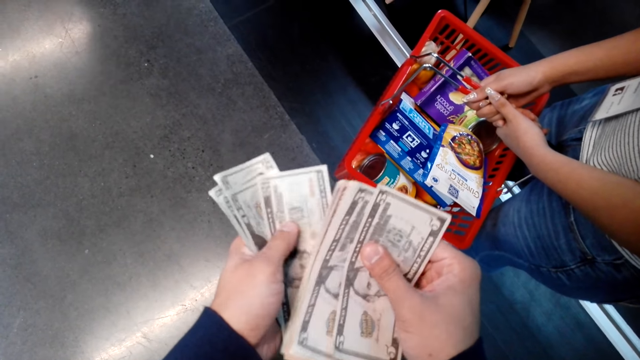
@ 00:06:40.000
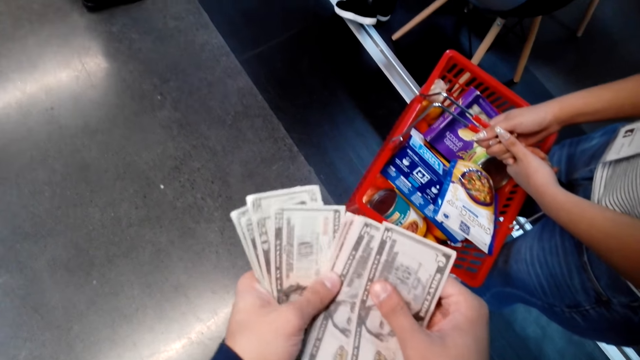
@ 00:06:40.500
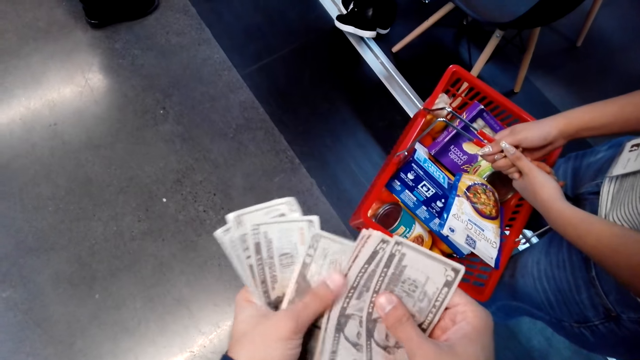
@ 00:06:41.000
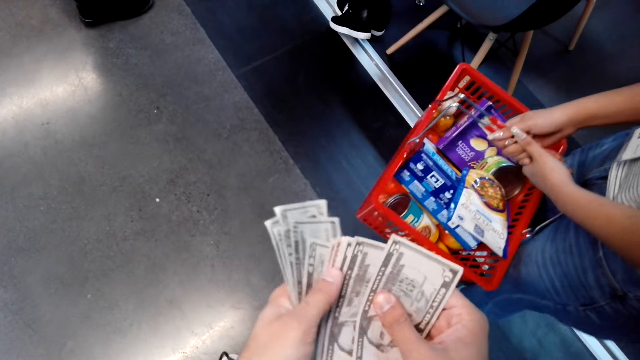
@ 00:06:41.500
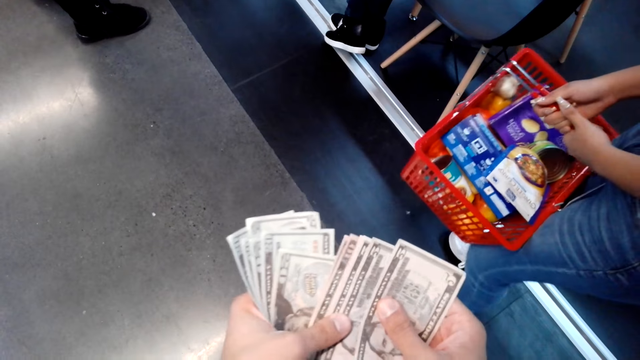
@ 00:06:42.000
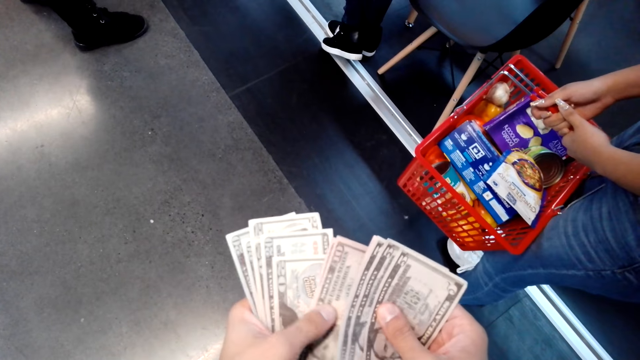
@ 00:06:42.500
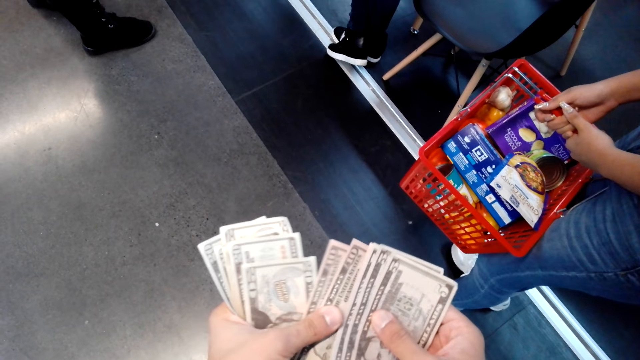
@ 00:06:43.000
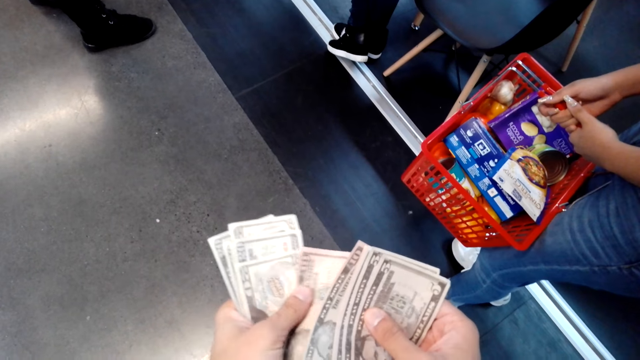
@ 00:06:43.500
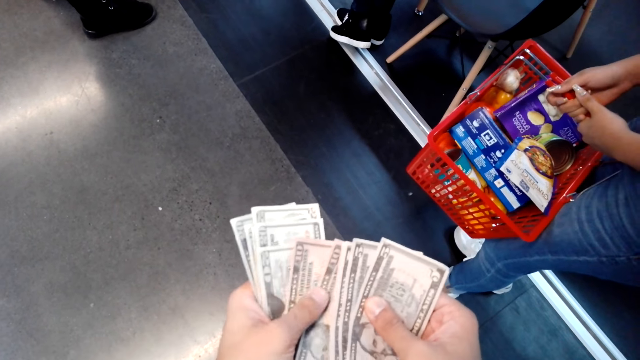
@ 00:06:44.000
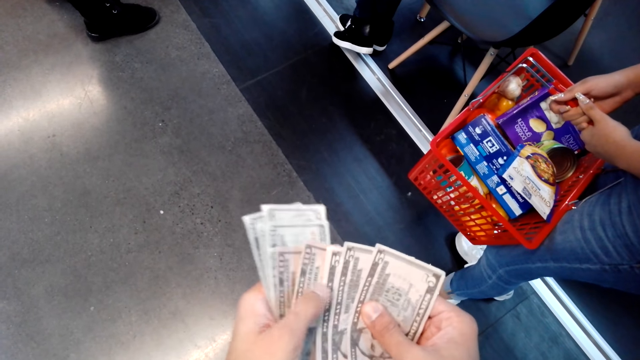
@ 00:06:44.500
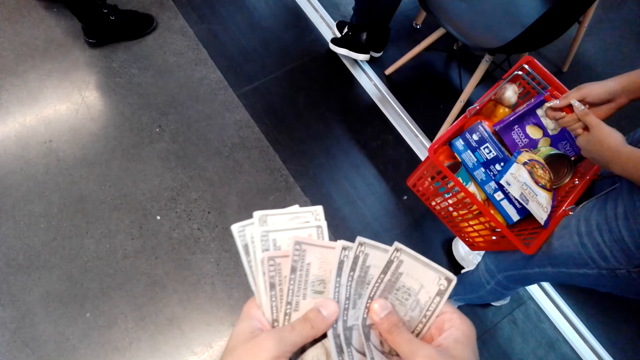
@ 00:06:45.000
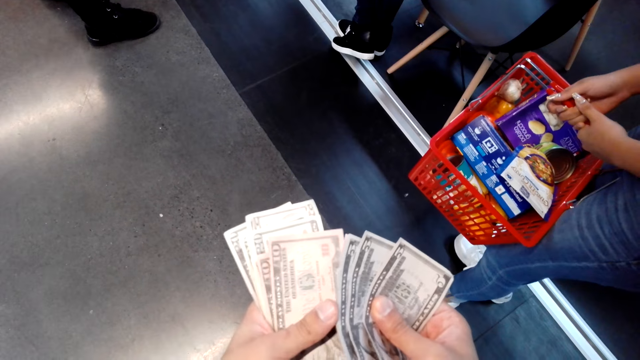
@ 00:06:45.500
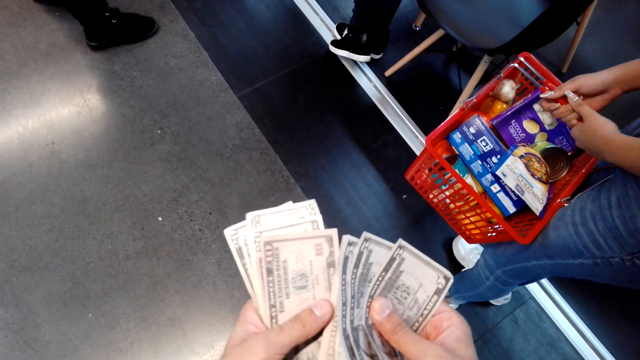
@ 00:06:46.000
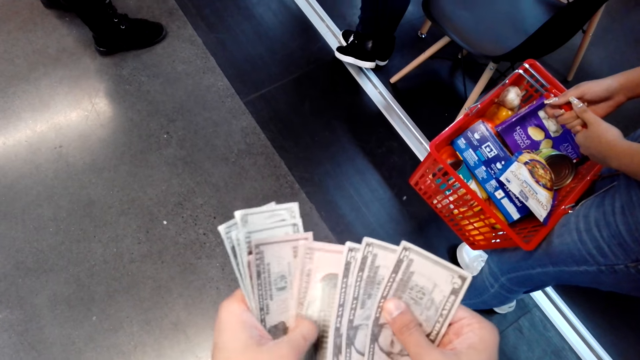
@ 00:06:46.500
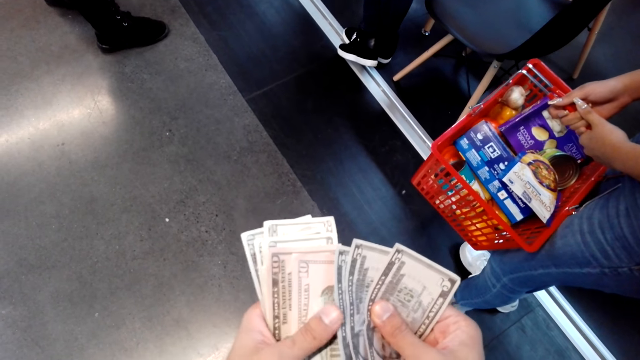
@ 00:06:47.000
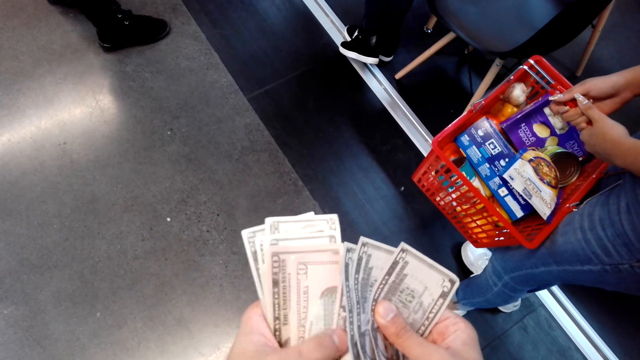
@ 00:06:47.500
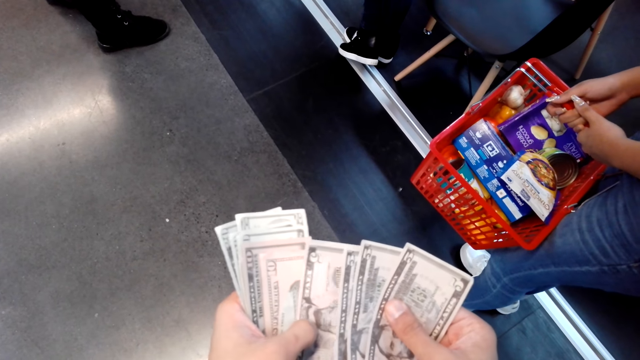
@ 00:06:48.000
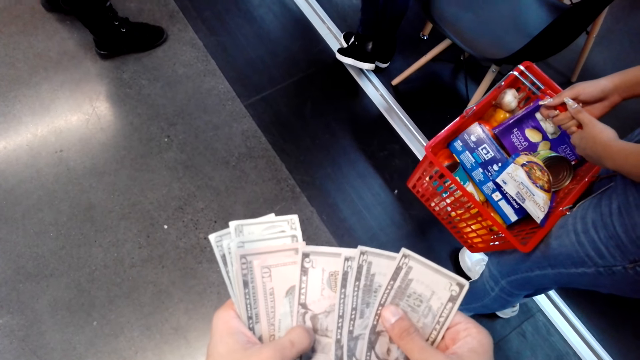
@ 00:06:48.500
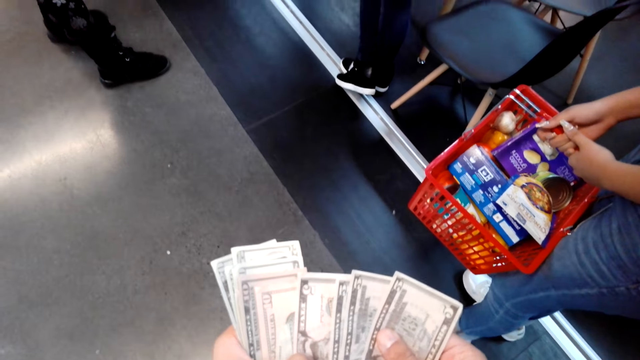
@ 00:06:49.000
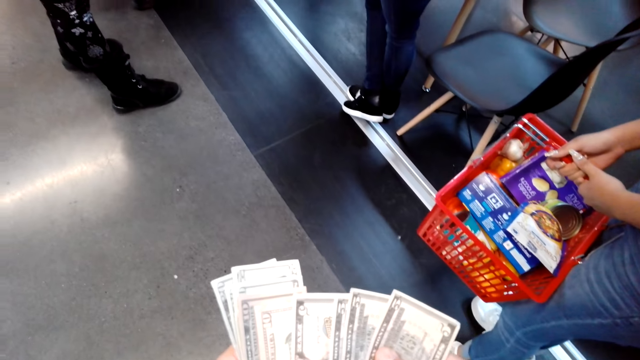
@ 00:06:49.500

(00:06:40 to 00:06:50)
The camera wearer counts the cash money in his hands.

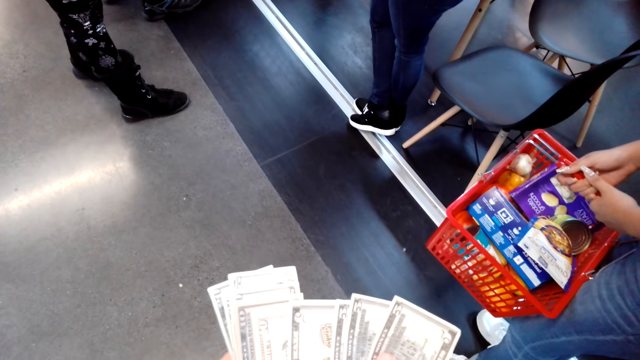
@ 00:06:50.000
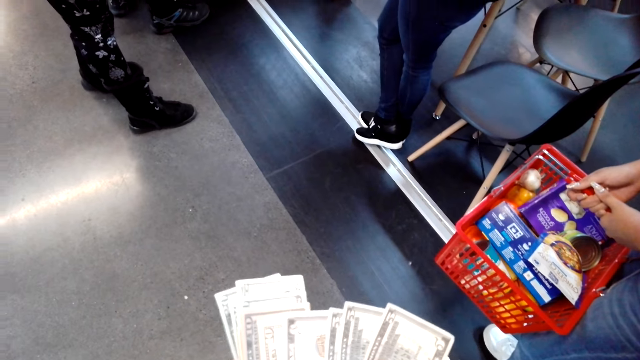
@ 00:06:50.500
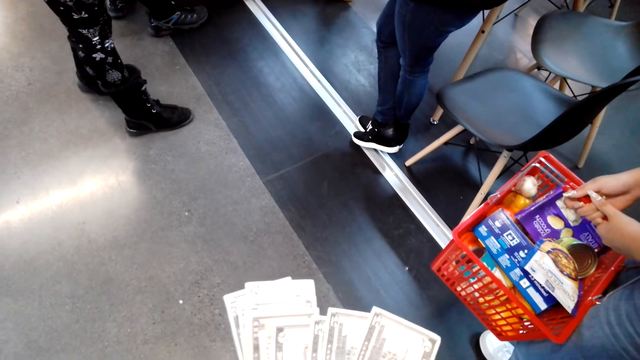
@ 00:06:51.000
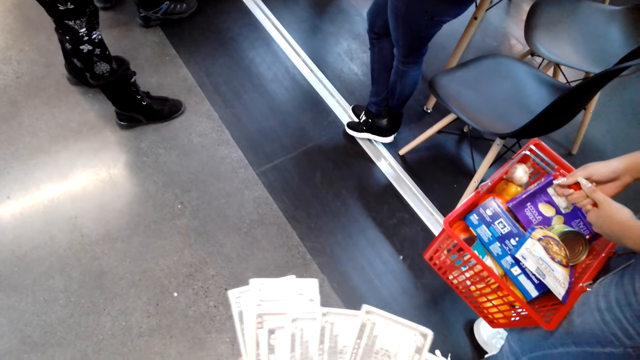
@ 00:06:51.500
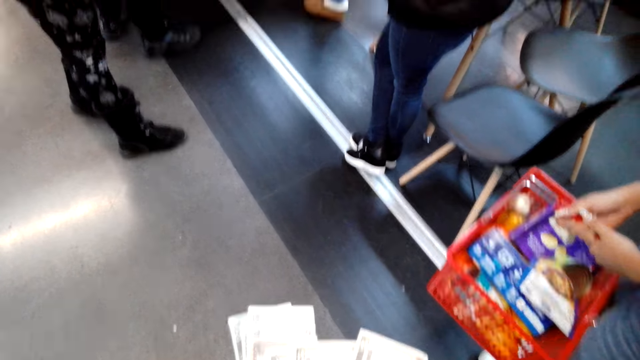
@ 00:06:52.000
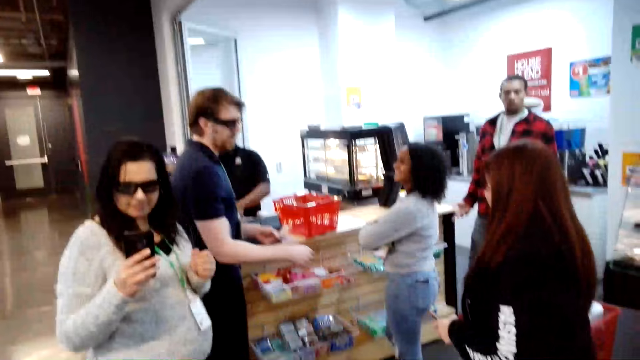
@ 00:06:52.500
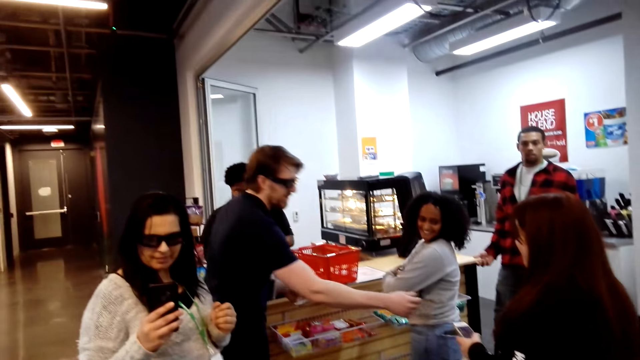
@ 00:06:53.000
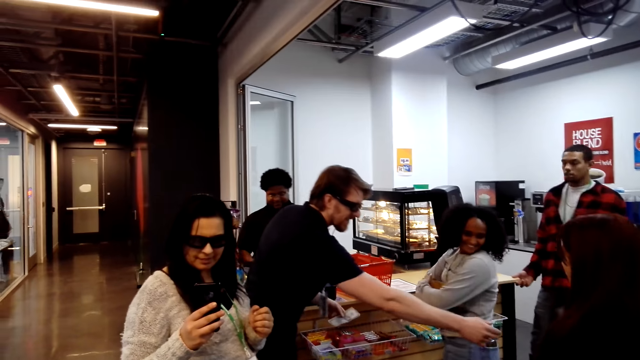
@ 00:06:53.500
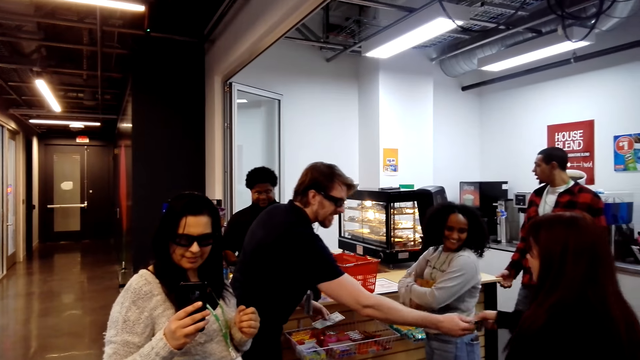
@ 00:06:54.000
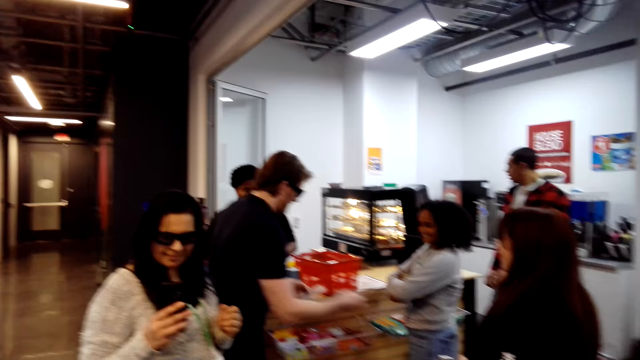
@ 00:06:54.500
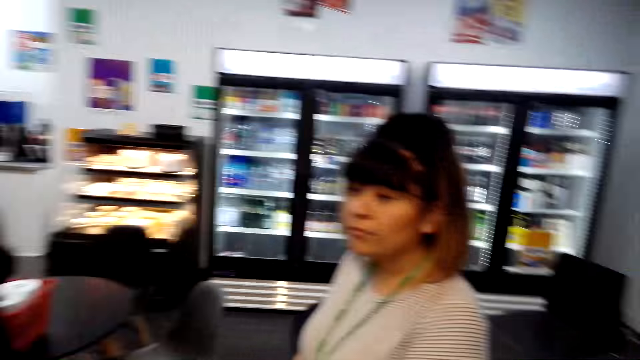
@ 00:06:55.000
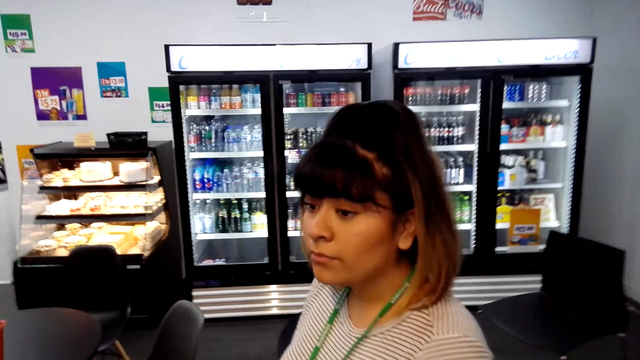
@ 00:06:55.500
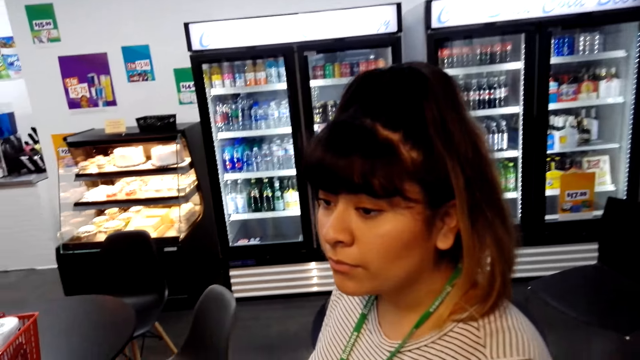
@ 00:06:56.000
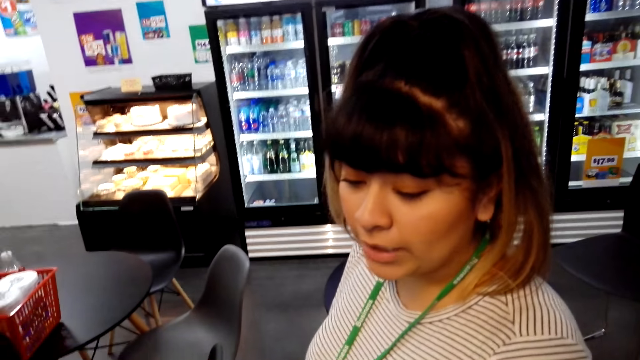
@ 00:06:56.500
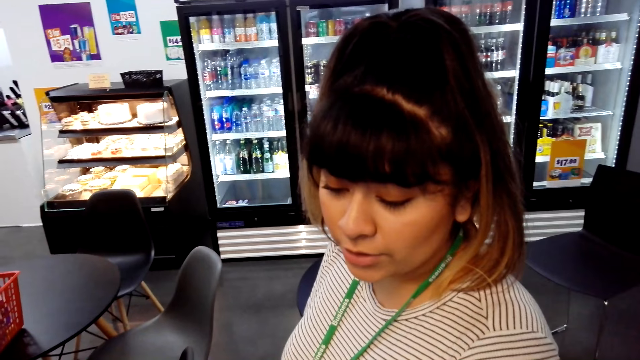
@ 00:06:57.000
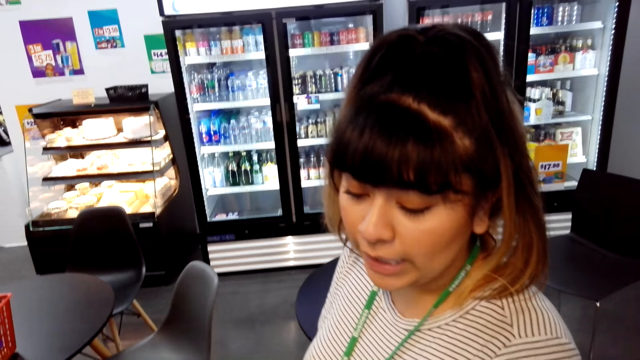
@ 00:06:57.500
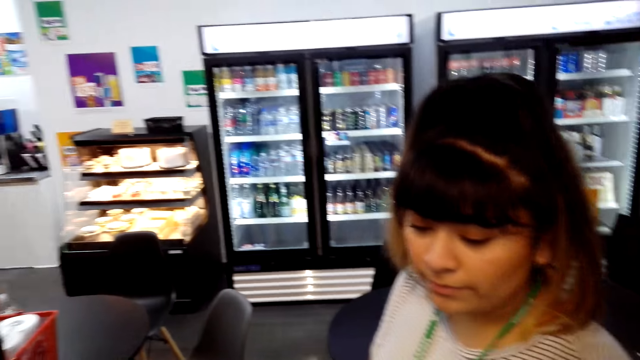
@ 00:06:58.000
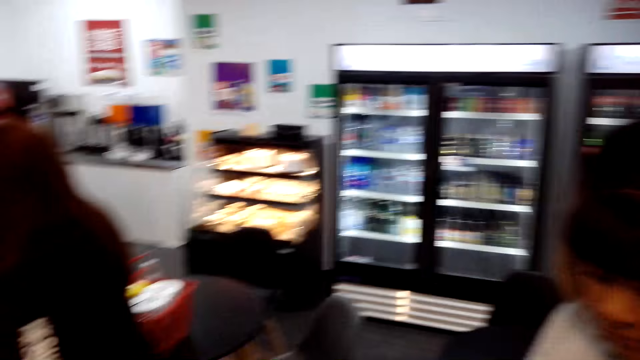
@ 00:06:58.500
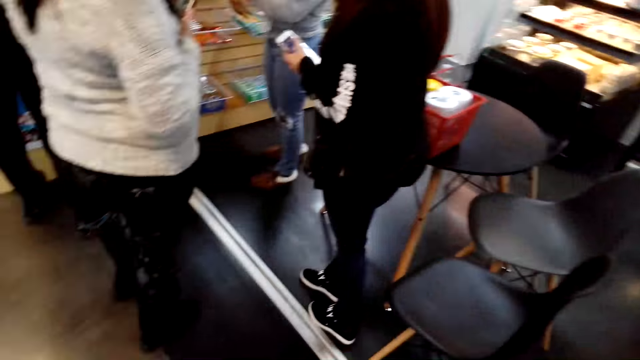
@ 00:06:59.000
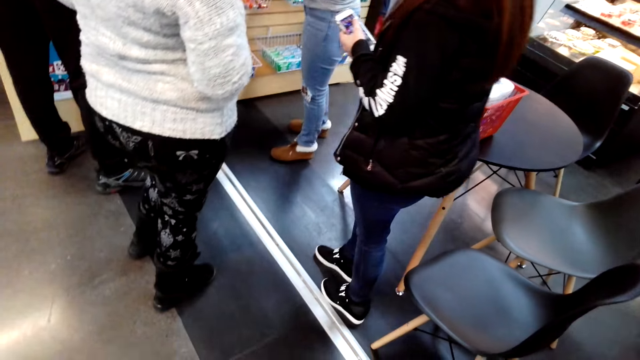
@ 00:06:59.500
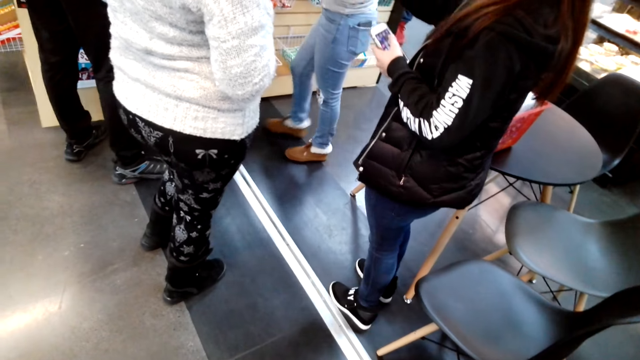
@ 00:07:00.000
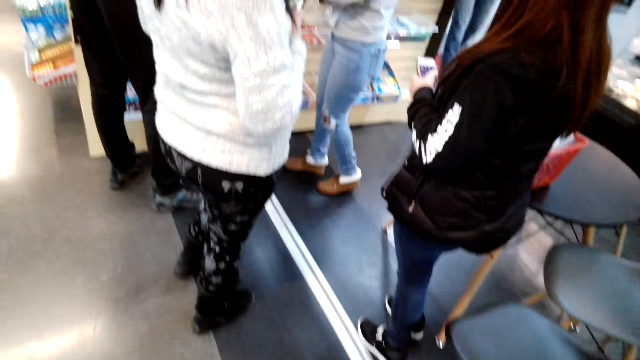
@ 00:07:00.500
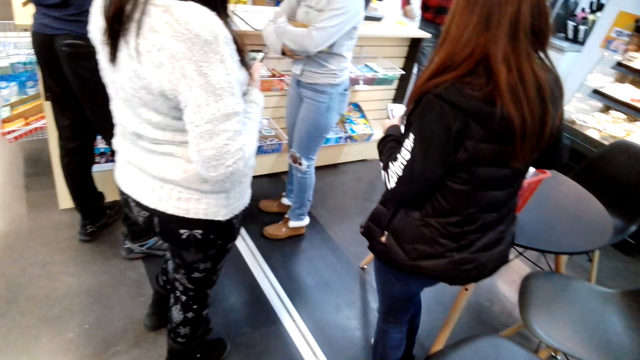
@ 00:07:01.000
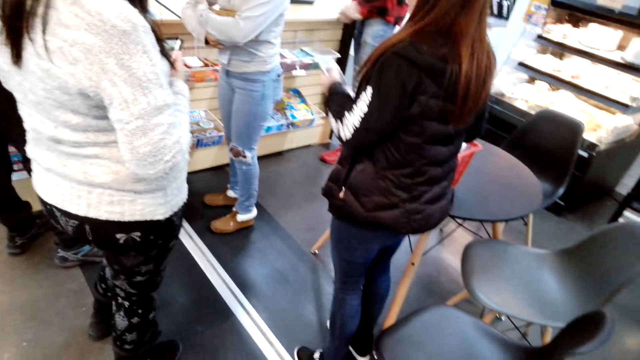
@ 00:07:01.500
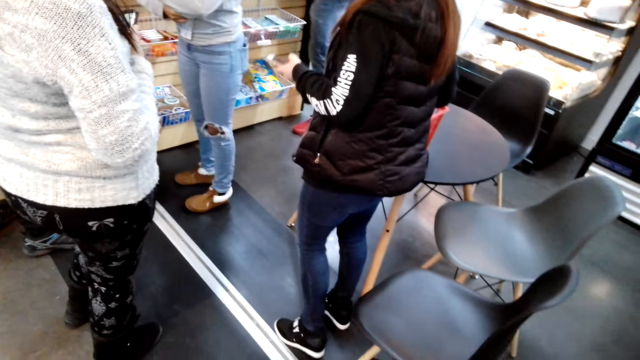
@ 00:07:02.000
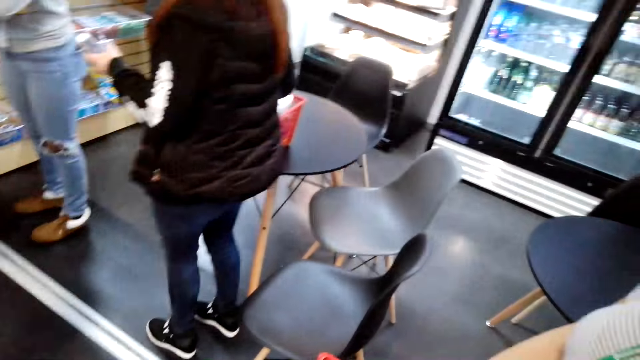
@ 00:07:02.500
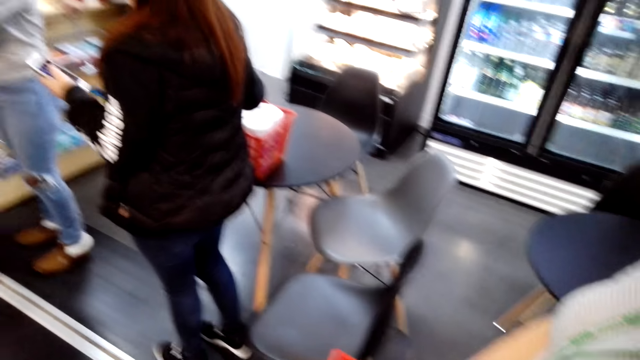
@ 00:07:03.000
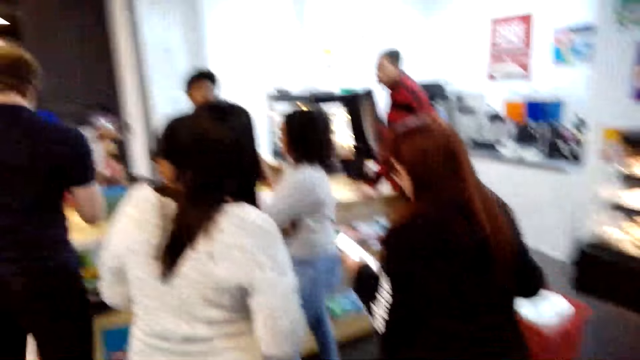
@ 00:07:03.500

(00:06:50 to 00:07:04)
A lady takes a picture of the camera wearer with a phone. The camera wearer looks at the lady. They interact with another lady. They look at the other lady and converse with the other lady. They look around the supermarket.
